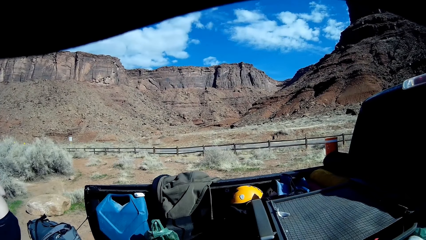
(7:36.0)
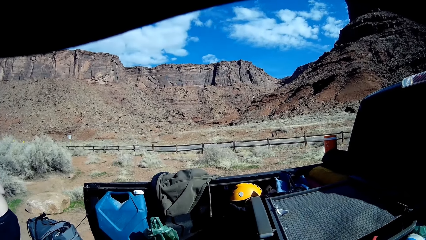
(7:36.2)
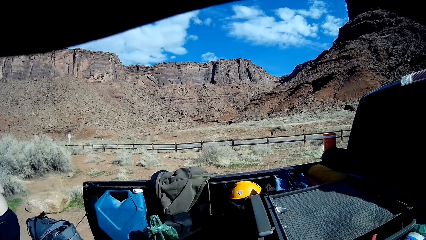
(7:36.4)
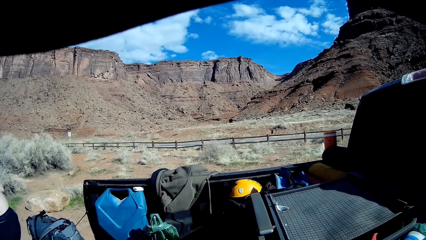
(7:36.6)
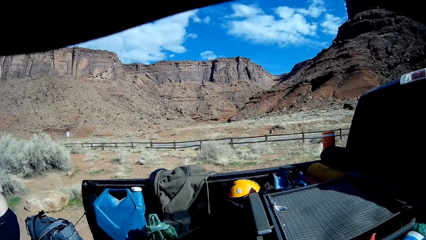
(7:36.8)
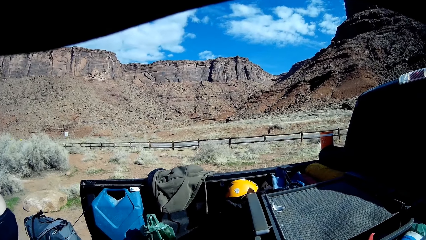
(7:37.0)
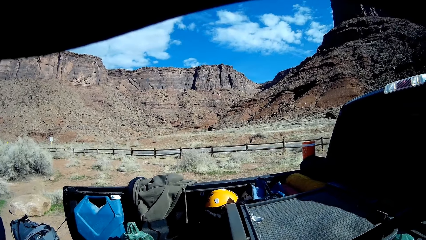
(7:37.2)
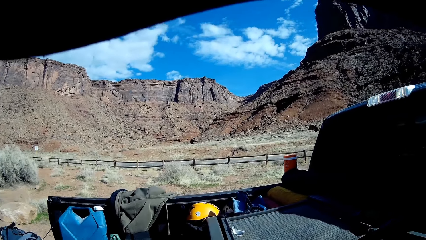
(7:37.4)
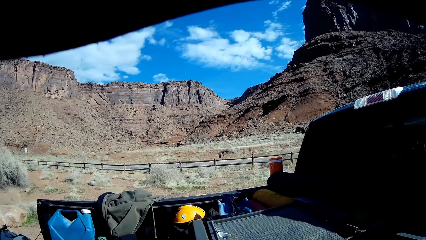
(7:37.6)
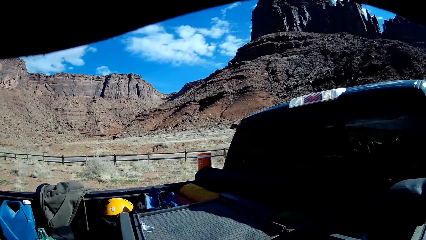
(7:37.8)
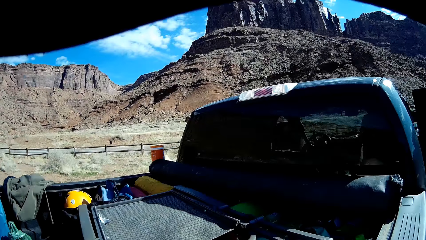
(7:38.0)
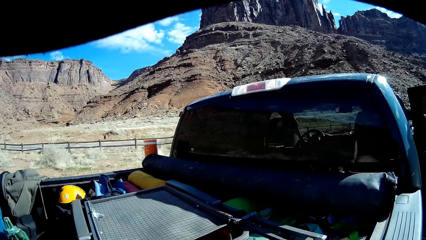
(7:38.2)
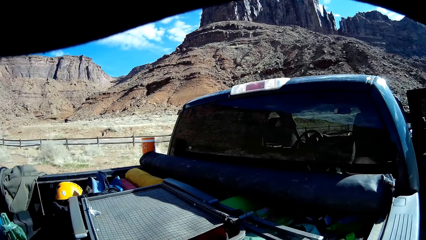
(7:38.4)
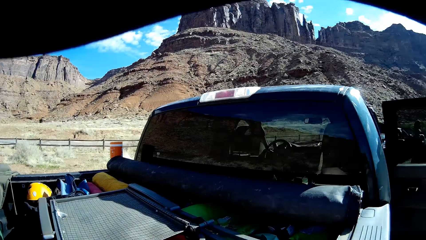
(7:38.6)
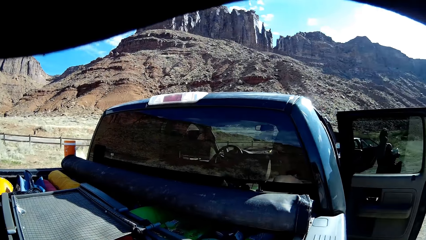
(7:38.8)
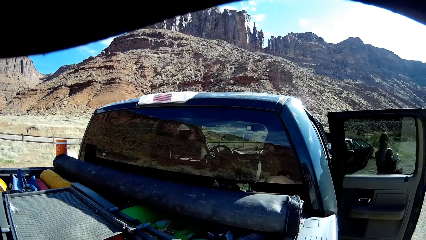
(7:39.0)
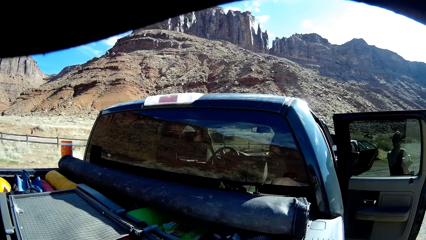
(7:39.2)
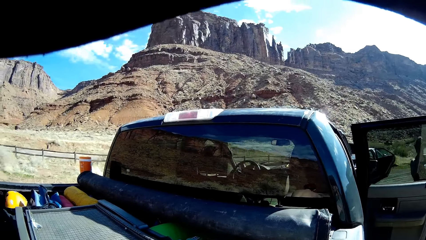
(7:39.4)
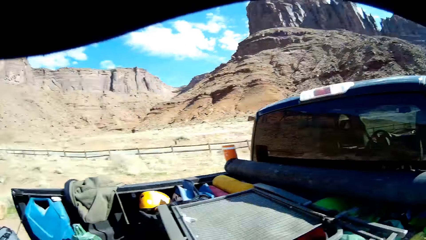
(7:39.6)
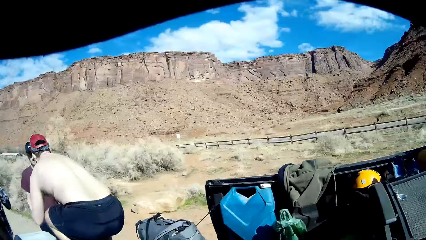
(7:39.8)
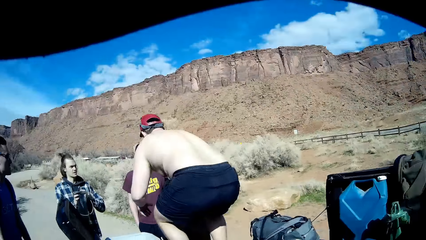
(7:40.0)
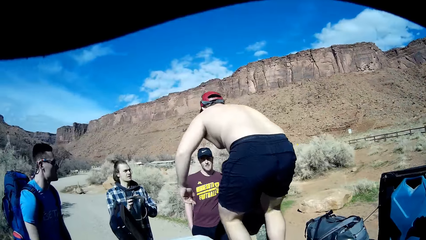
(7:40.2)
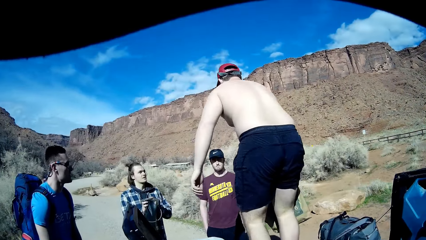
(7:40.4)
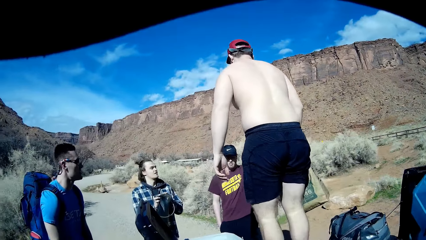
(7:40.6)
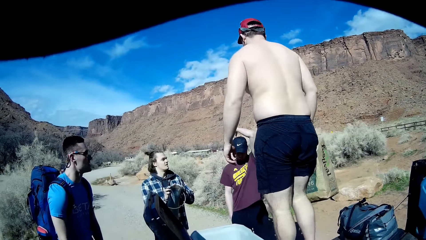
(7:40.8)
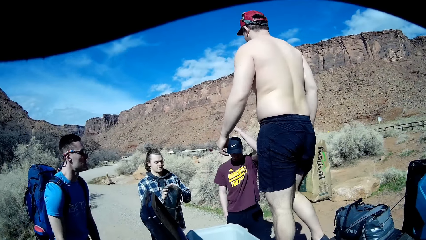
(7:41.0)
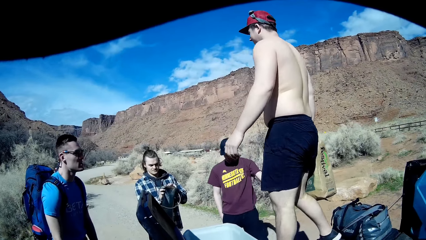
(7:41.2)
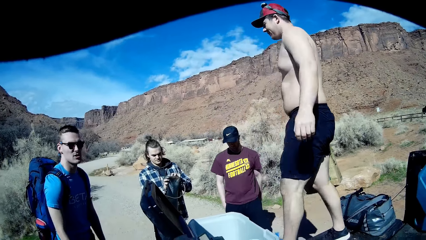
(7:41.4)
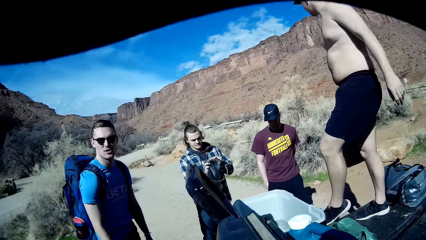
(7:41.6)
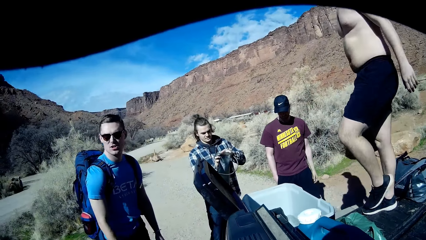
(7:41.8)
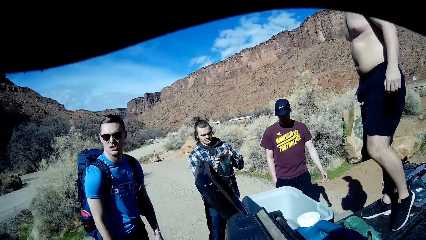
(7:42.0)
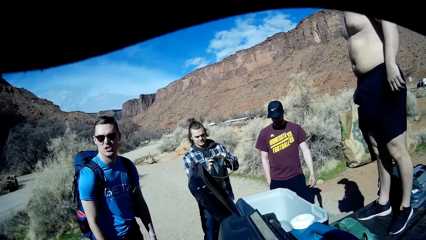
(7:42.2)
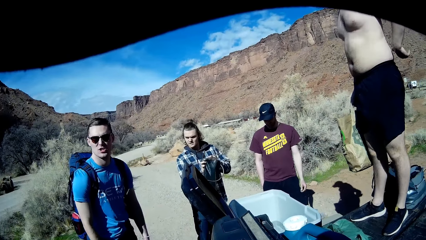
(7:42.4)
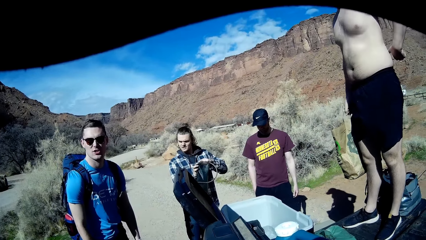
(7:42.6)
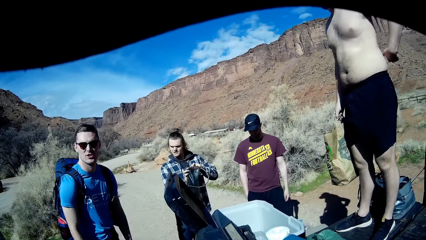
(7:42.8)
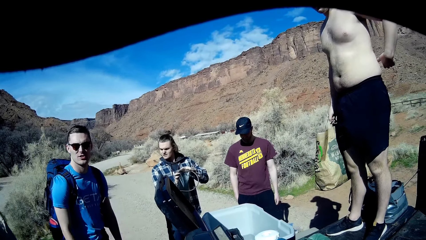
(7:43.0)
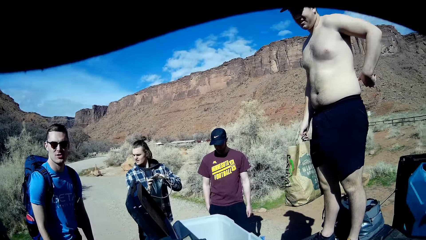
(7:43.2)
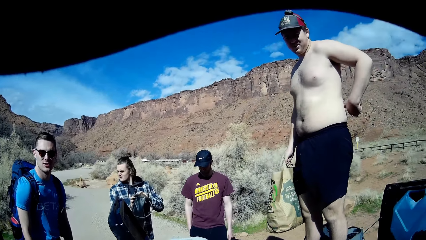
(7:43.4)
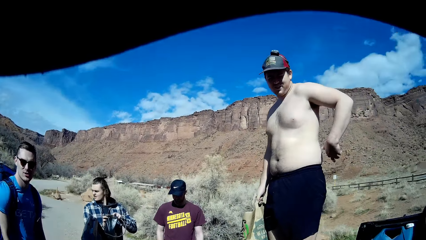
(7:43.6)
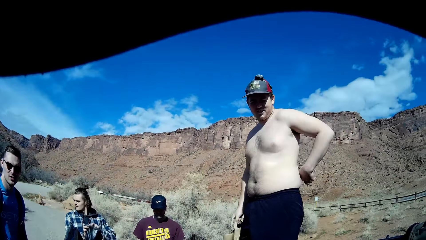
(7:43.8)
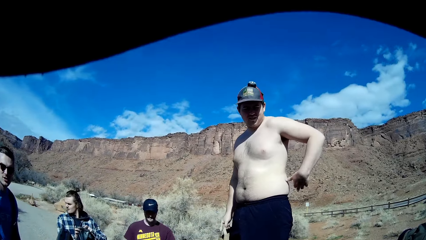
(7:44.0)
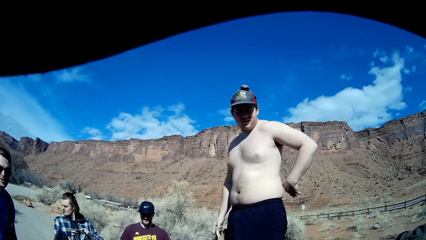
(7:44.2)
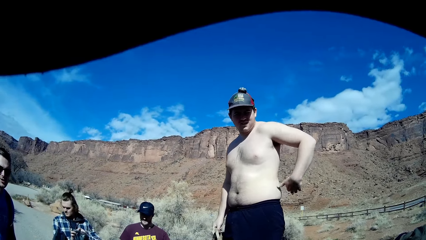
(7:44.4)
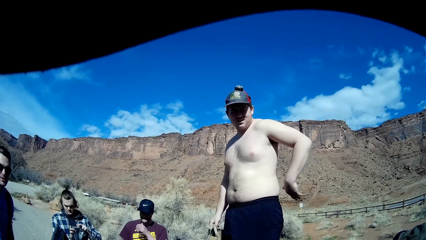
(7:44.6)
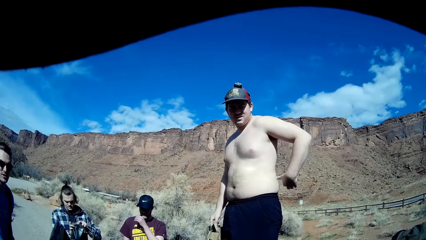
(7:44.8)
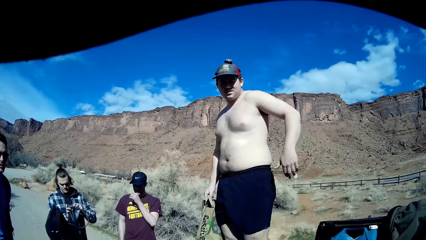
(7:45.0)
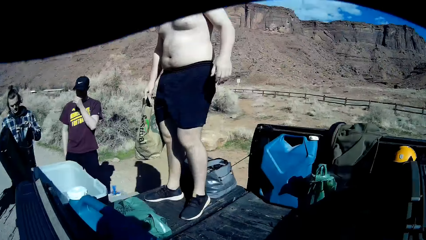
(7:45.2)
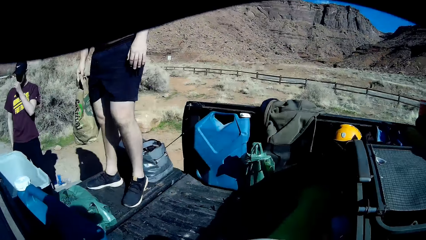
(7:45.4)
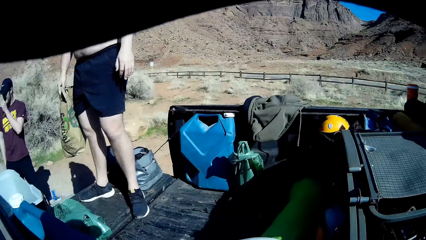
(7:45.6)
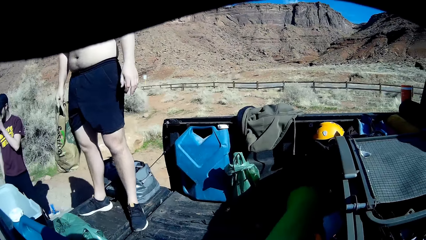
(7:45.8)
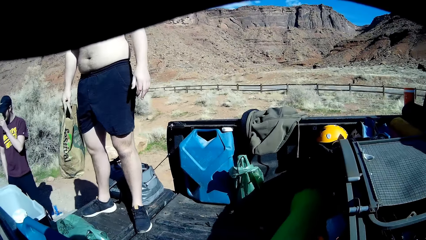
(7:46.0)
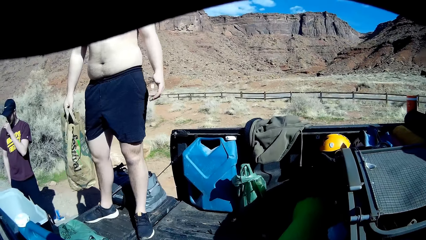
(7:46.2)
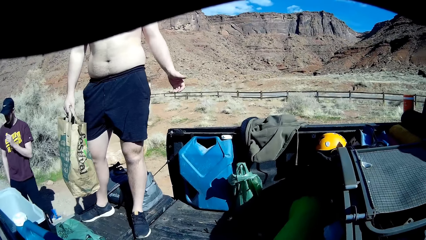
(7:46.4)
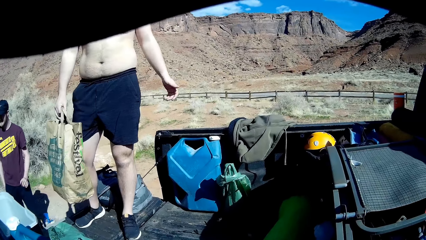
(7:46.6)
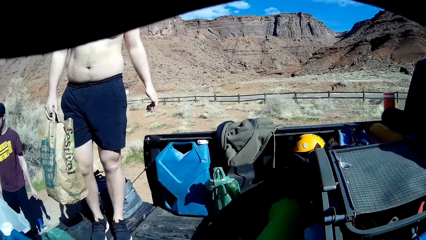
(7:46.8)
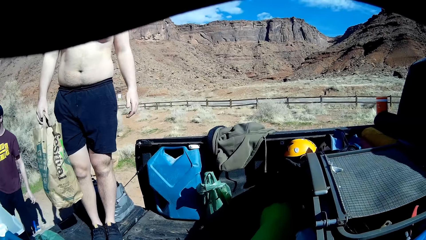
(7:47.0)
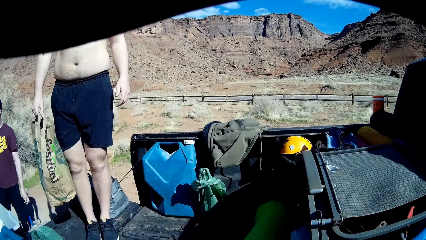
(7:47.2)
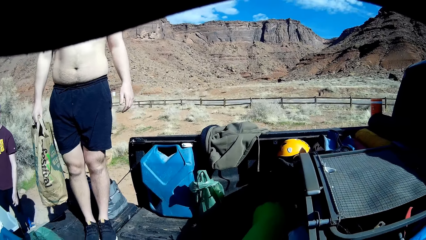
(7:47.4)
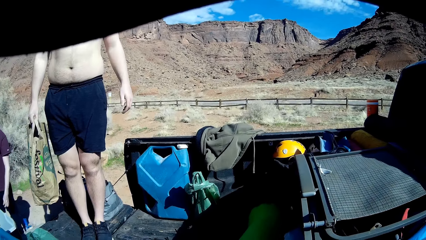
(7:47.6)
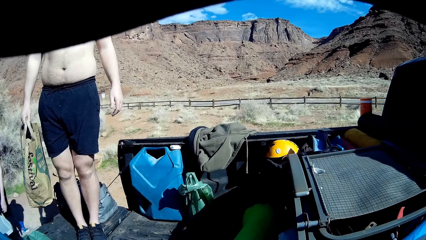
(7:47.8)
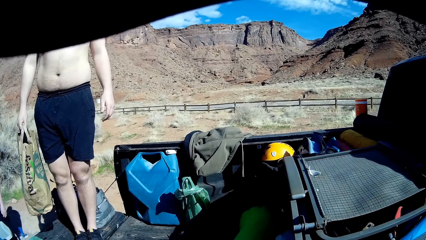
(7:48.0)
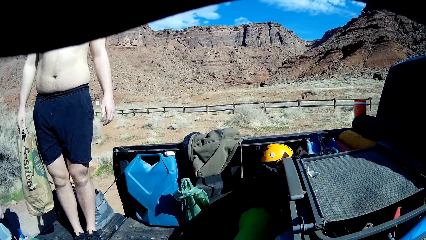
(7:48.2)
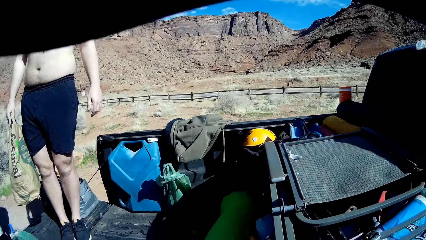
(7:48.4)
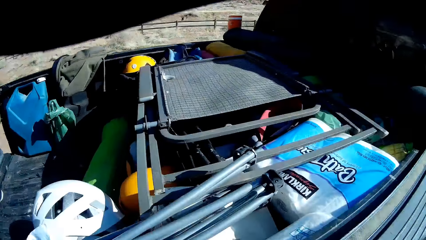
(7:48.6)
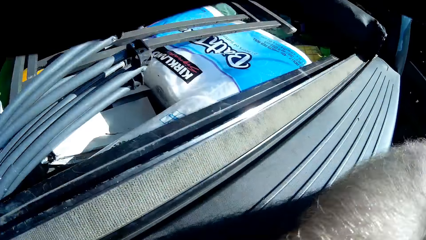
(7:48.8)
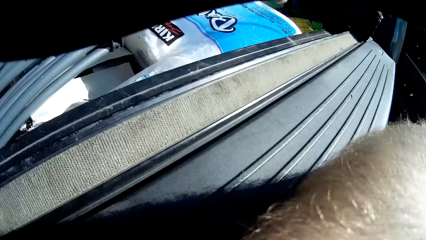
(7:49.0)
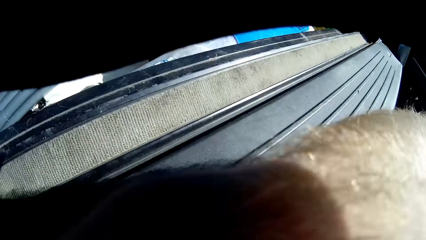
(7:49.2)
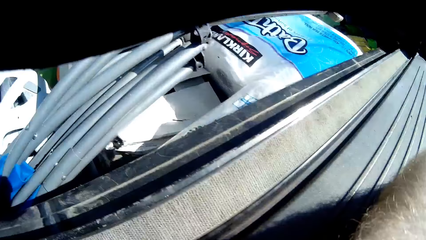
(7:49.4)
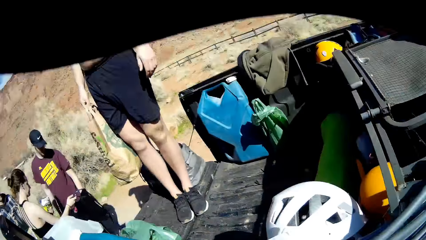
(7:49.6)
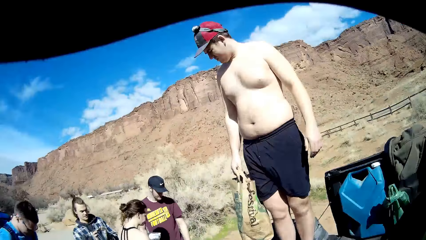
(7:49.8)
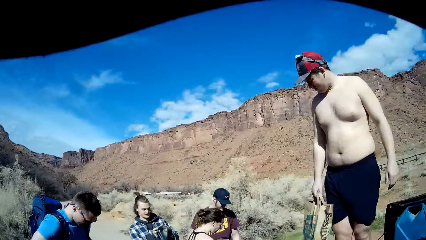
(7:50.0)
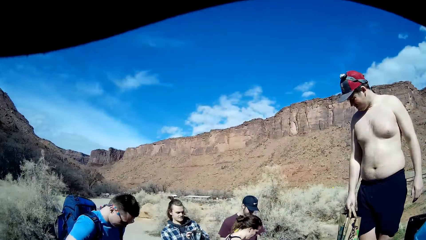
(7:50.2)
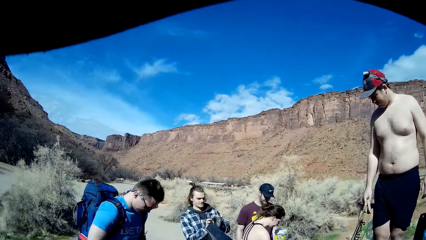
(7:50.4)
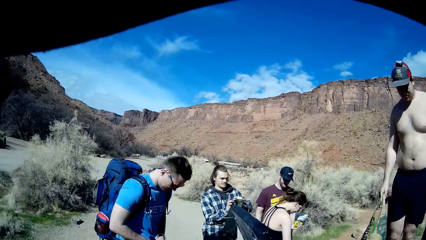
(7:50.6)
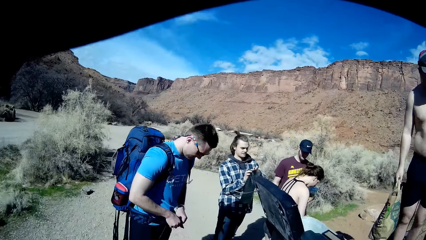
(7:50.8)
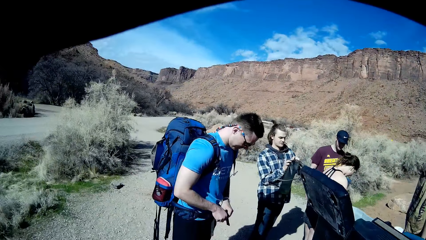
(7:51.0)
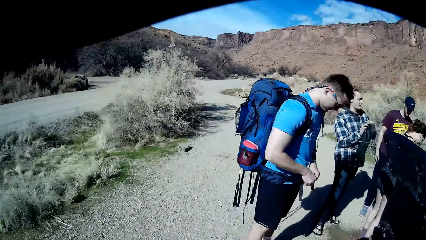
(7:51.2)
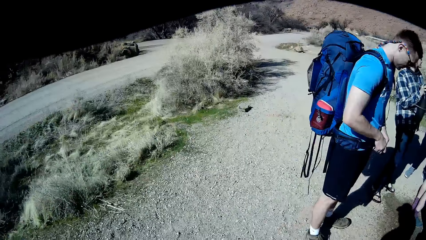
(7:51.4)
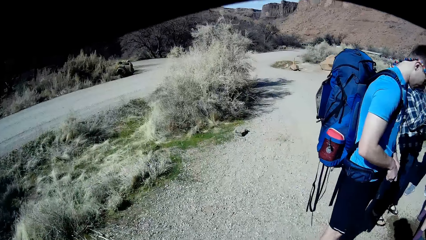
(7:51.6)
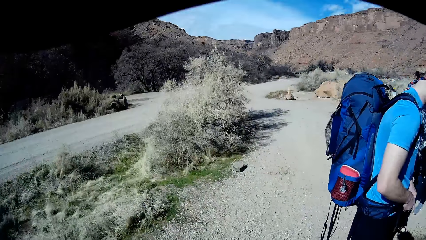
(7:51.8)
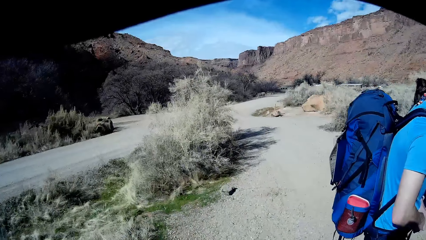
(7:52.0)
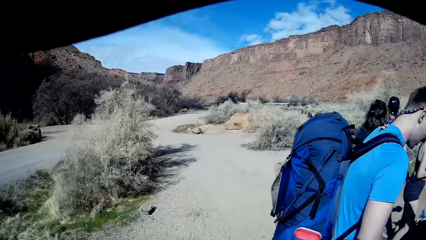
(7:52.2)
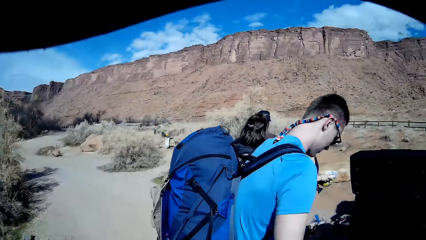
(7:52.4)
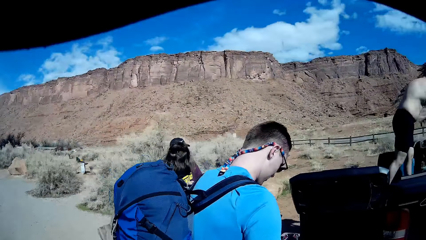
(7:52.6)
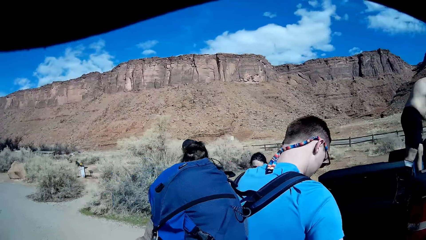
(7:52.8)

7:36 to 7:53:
The camera wearer looks around the field. A woman walks towards the black pickup truck. A man holds a paper bag with his right hand.
